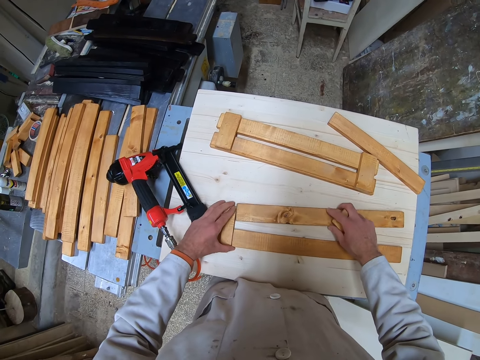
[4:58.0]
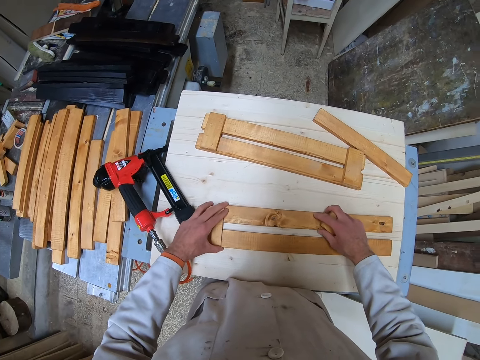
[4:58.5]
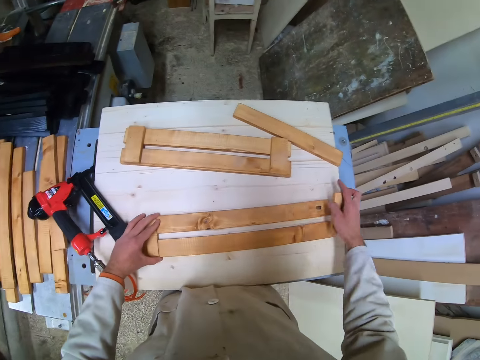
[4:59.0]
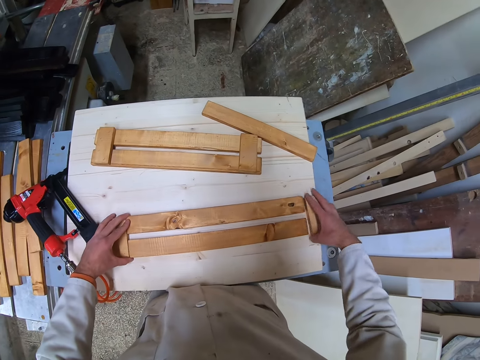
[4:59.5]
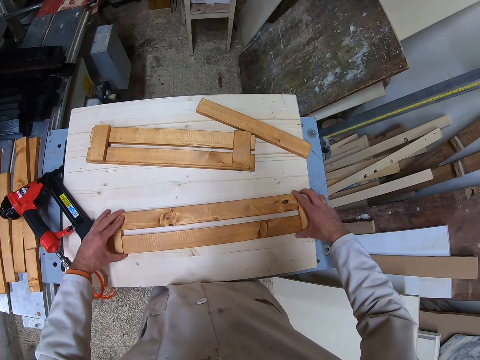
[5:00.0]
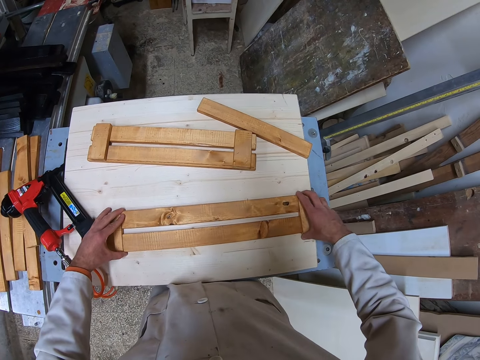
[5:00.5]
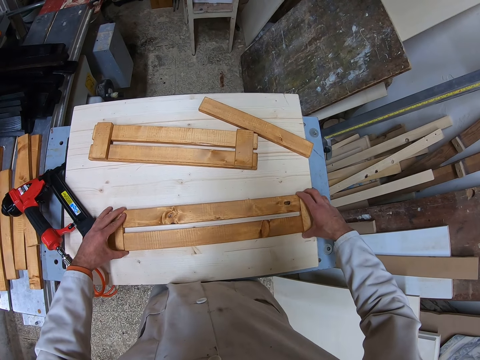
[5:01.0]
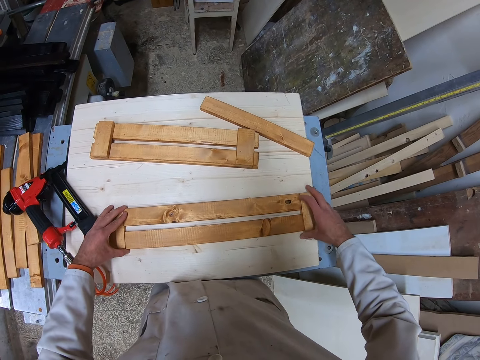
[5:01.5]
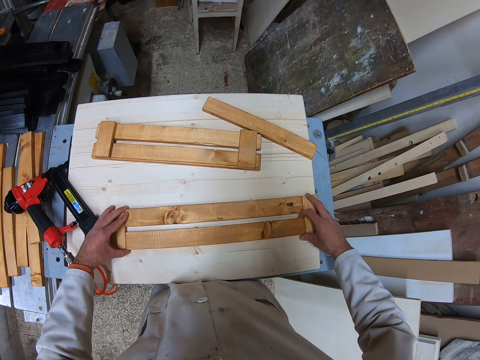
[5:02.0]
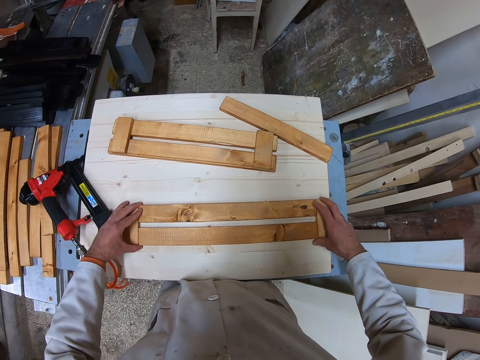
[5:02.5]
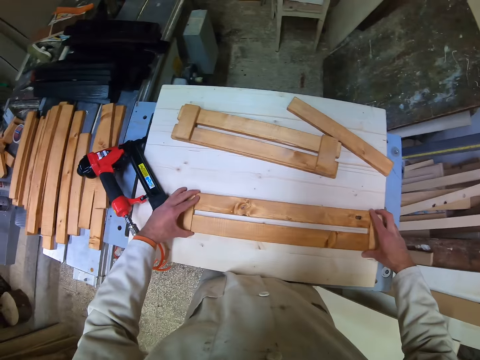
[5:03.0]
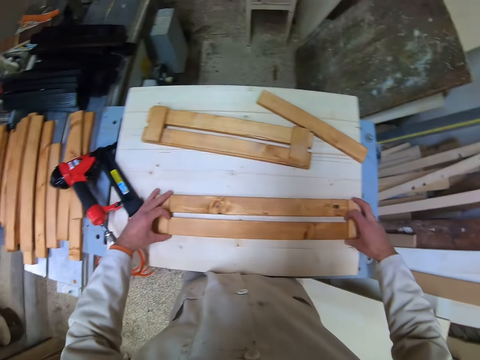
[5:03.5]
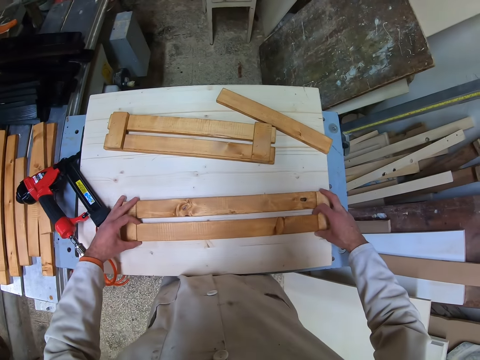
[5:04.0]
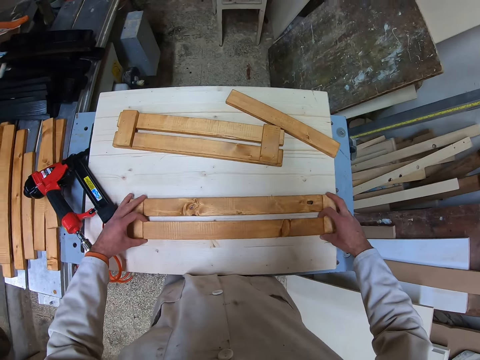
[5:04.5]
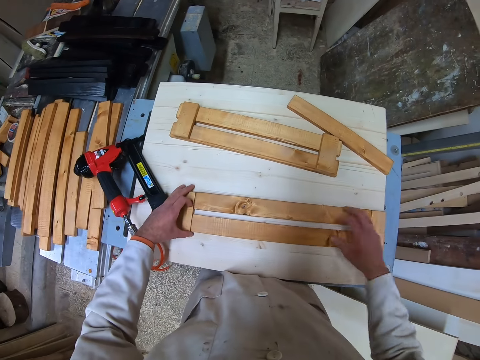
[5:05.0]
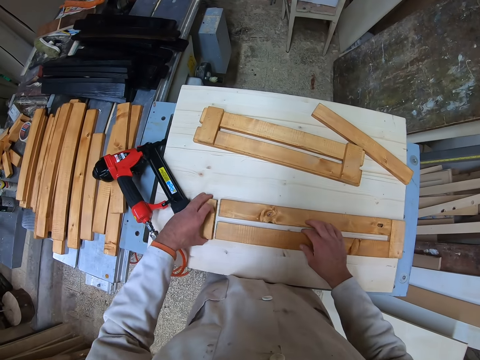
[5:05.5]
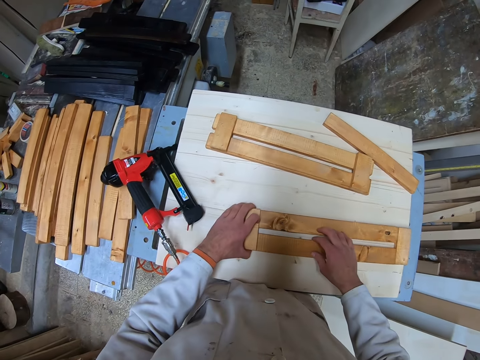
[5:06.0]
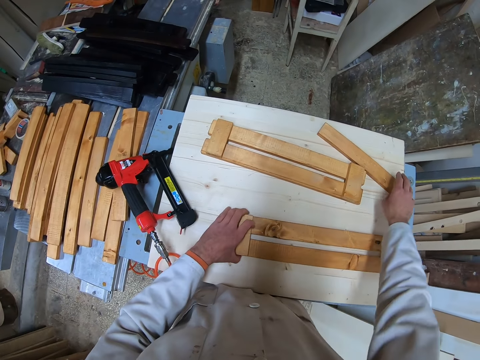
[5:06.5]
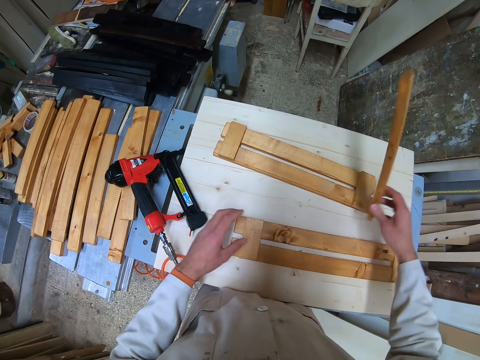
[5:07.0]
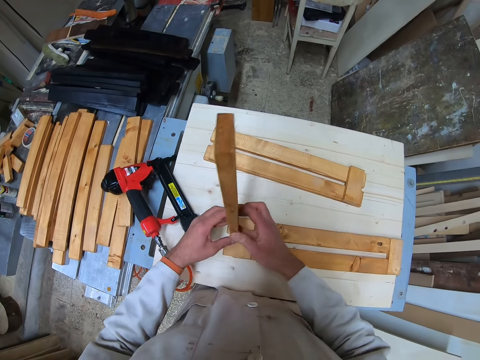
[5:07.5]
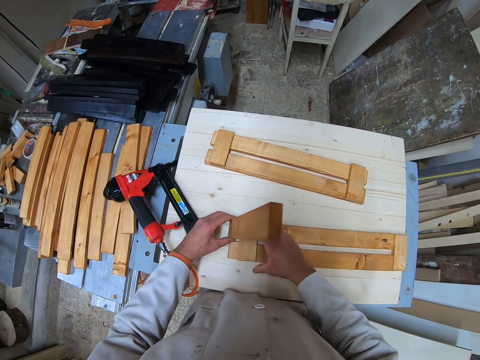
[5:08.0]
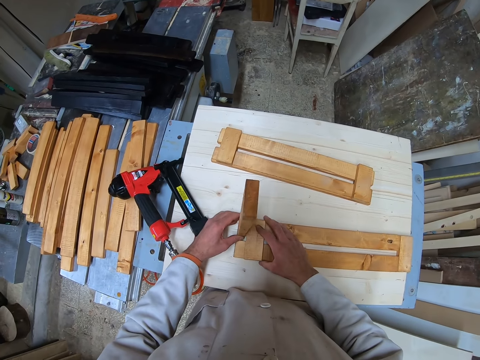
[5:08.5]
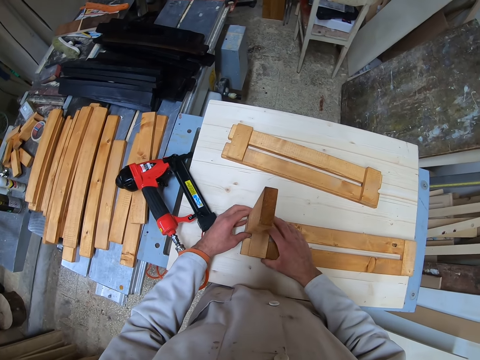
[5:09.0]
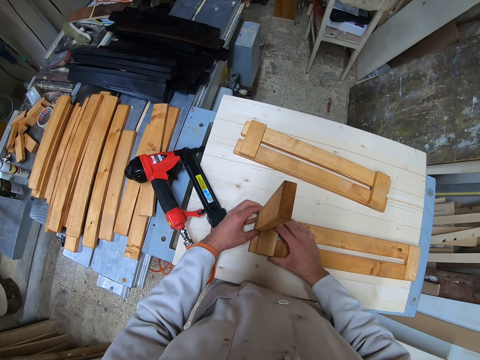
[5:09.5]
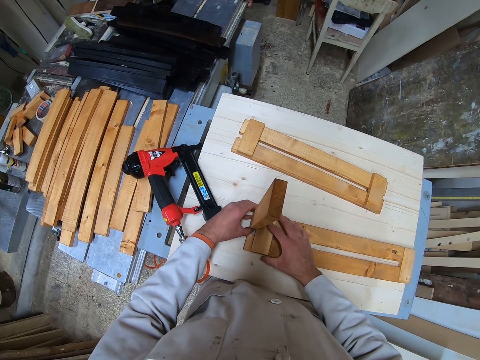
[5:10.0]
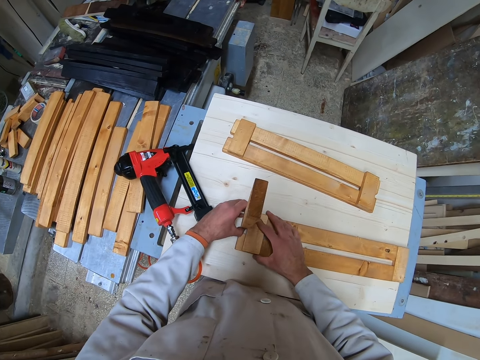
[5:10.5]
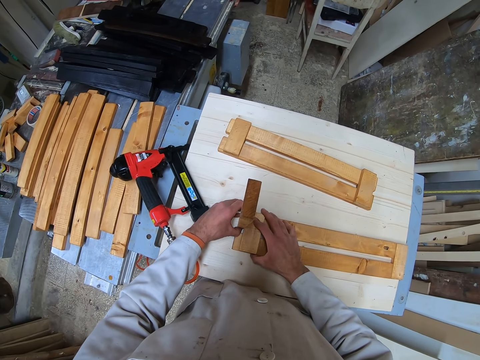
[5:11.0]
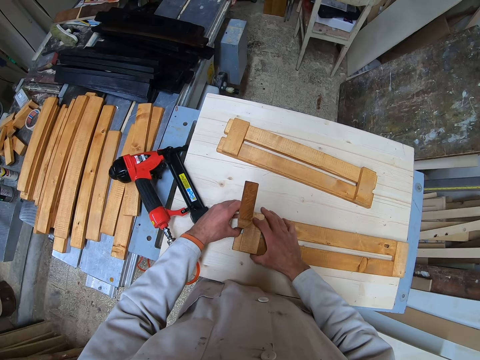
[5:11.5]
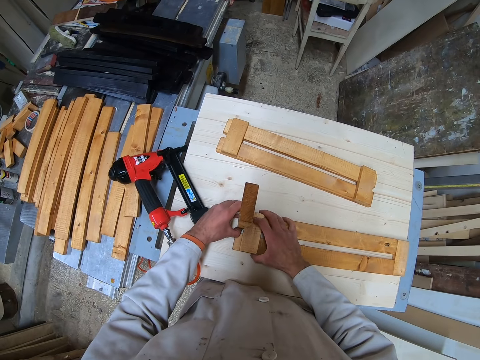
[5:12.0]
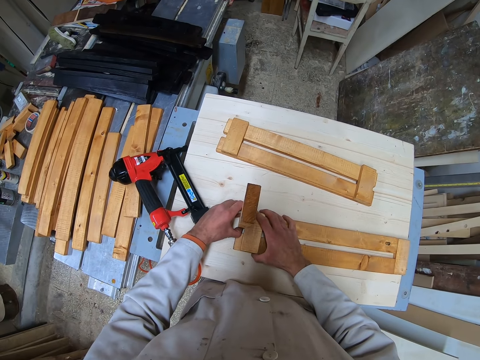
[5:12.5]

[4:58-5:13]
The camera wearer places the small plank in his right hand on the table. He adjusts the planks on the table with both hands. He picks up the small plank from the table with his left hand and places the small plank on the joined planks on the table with his left hand. He picks up a plank from the table with his right hand. He picks up wood with the other hand. He transfers the plank from his right hand to his left hand. He fixes wood with the other pieces of wood. He holds a part of the joined planks on the table with his right hand. He places the plank on the joined planks on the table with his left hand.

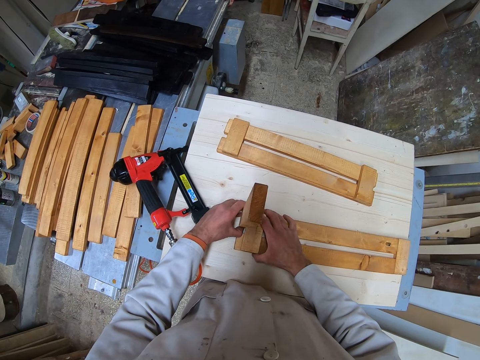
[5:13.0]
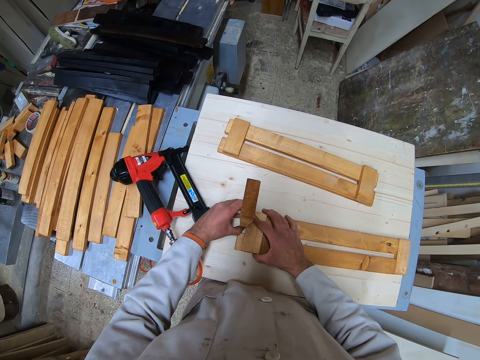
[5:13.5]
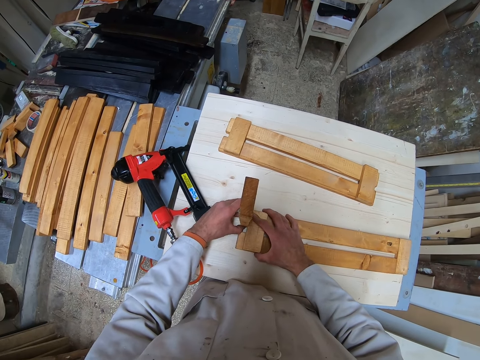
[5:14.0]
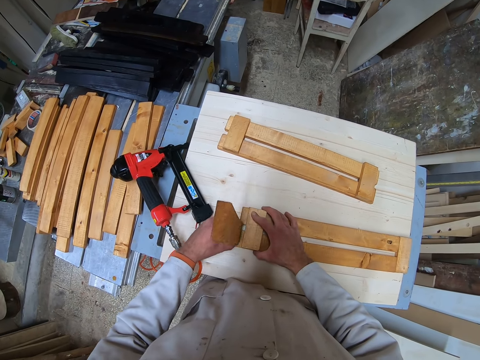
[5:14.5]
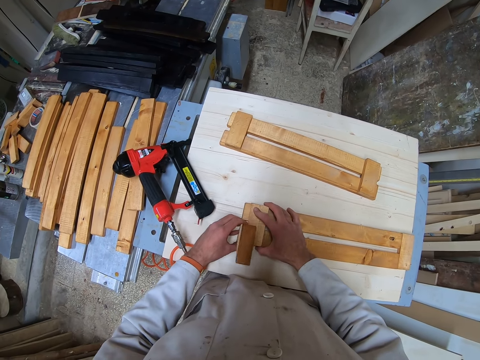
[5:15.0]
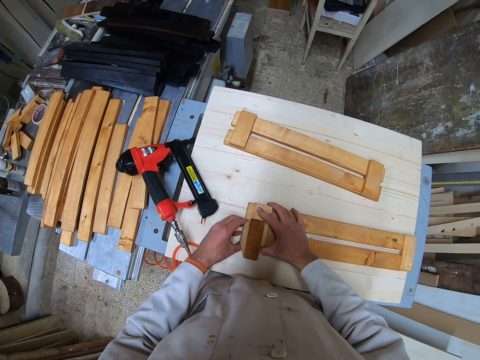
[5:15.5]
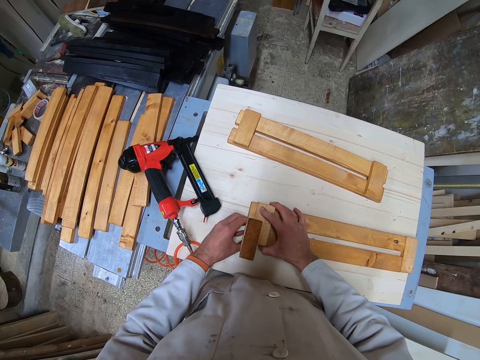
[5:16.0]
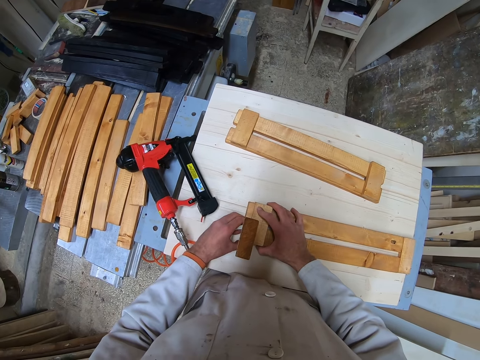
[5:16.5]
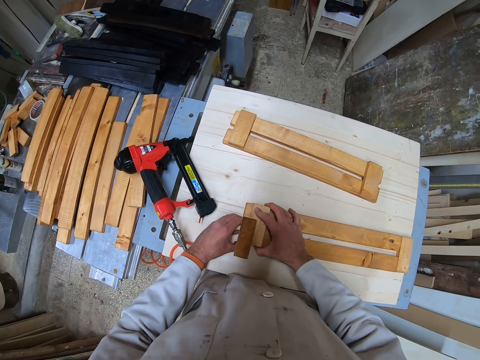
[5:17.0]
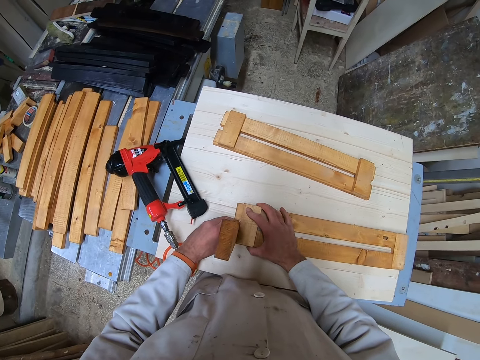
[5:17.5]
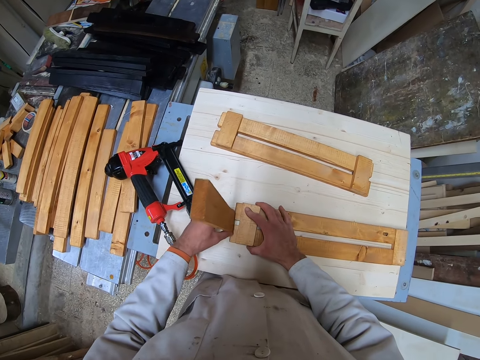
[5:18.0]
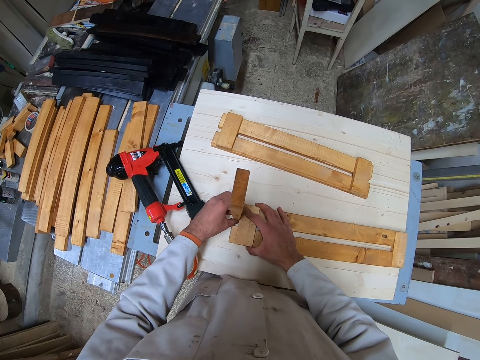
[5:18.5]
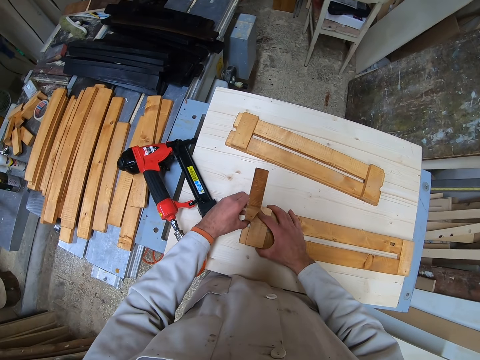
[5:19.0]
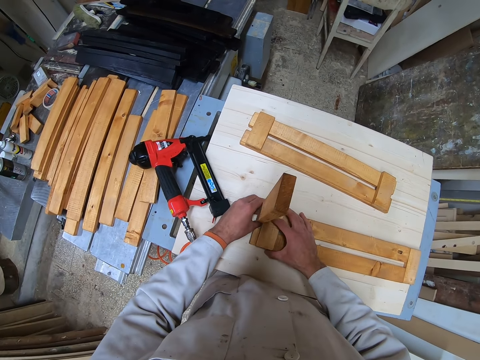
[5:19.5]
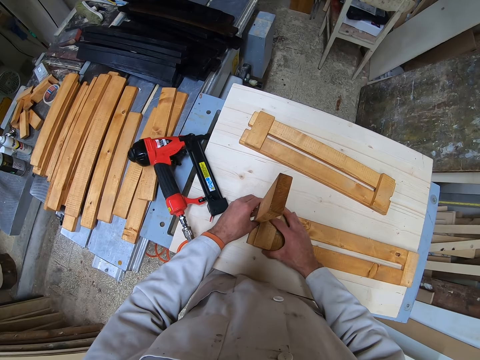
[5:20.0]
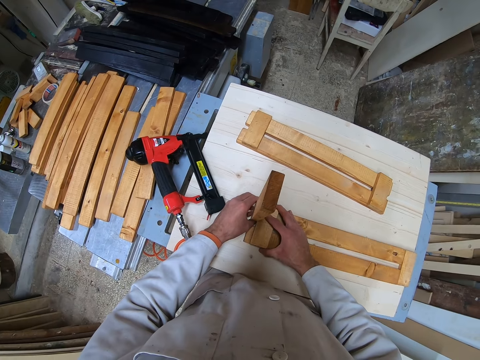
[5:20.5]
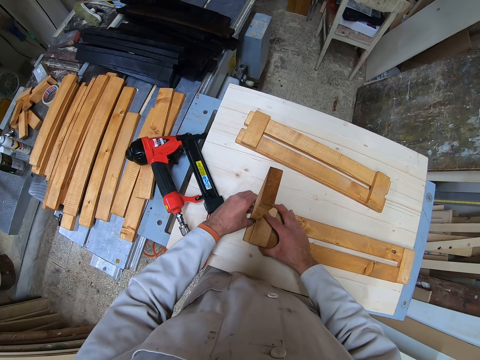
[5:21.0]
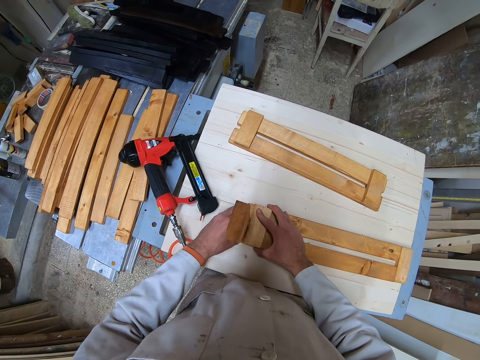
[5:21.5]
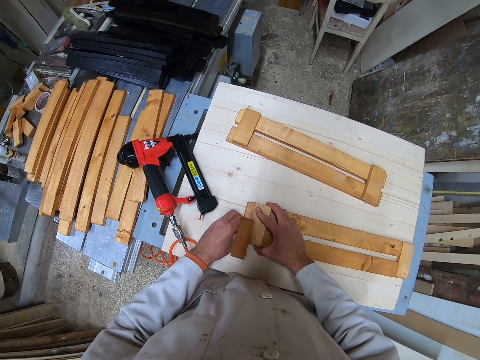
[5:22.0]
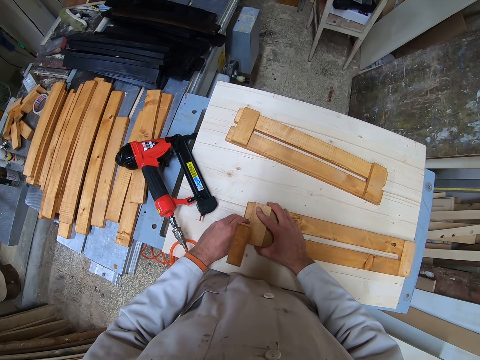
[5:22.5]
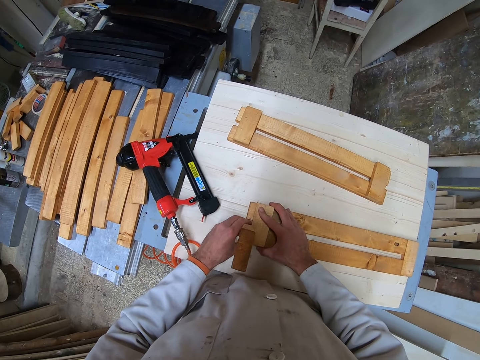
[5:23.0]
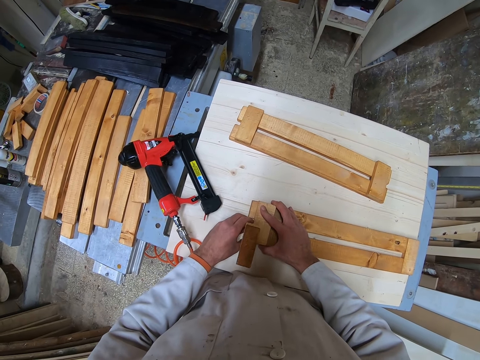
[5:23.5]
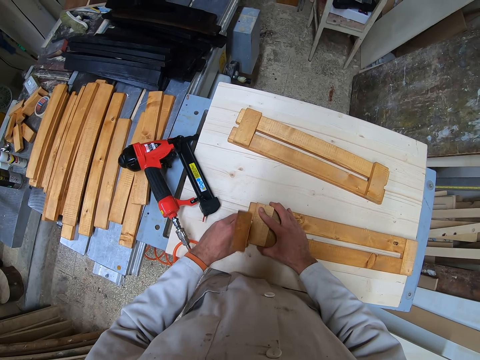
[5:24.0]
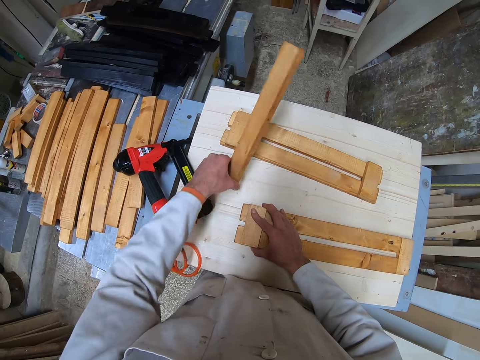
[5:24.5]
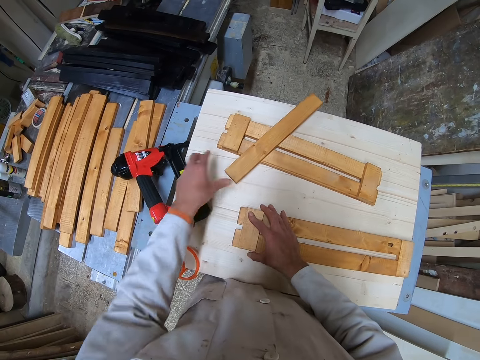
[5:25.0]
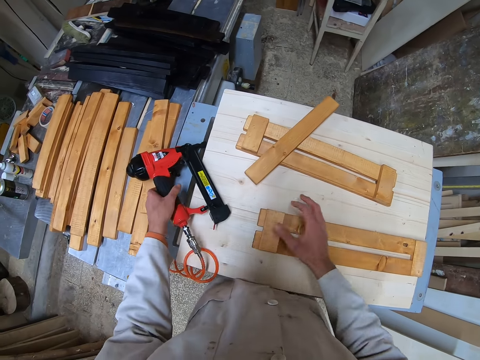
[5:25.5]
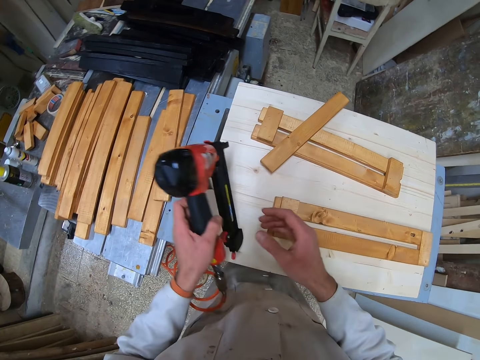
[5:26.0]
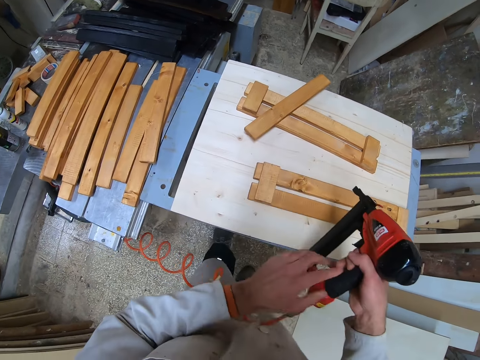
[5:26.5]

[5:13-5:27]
The camera wearer places the plank on the joined planks on the table with his left hand. He does so repeatedly. He puts wood on the table. He picks up the nailer or nail gun from the table with his left hand. He transfers the nailer from his left hand to his right hand. He picks up the nail gun with the other hand.
